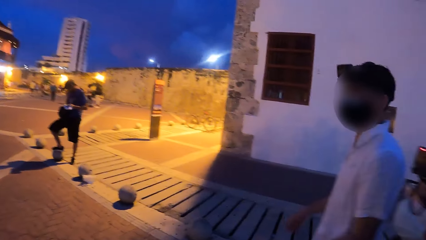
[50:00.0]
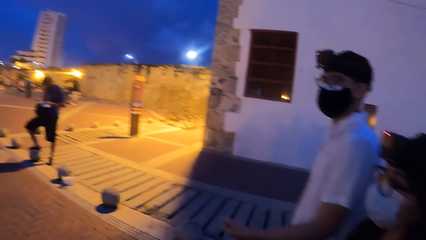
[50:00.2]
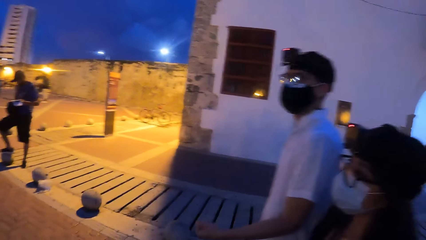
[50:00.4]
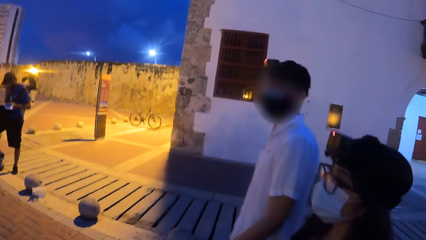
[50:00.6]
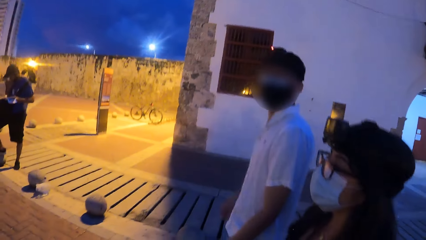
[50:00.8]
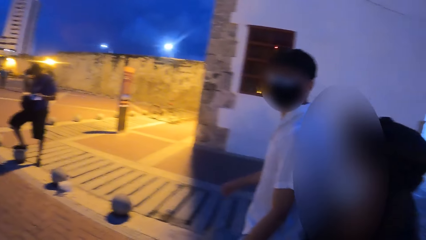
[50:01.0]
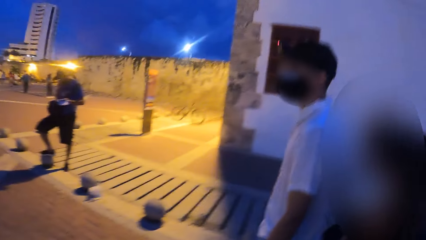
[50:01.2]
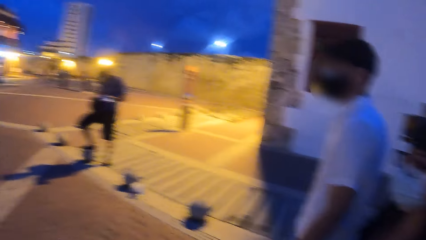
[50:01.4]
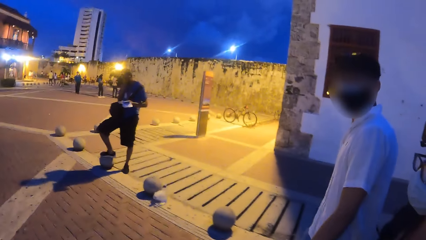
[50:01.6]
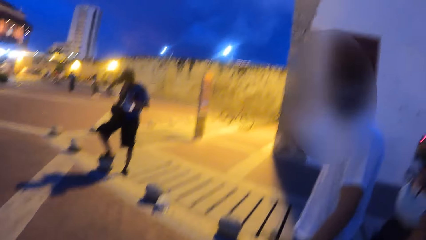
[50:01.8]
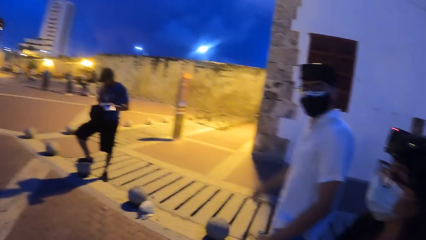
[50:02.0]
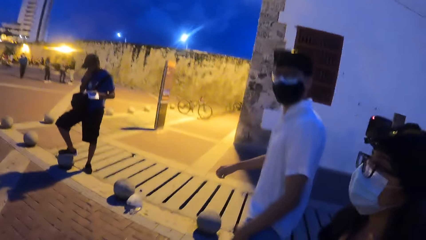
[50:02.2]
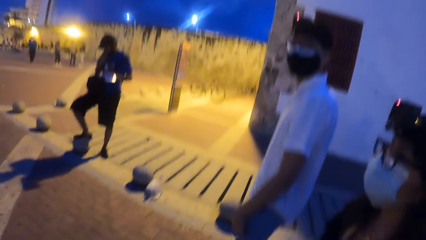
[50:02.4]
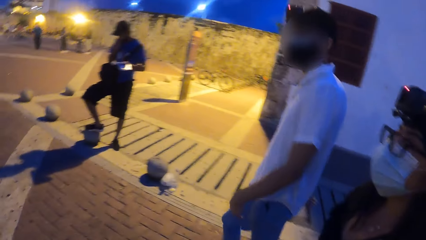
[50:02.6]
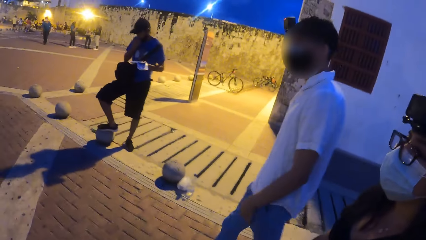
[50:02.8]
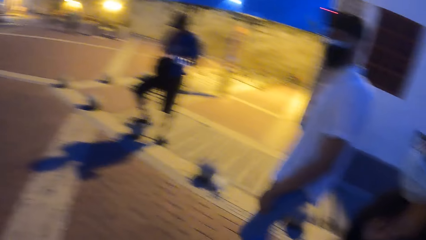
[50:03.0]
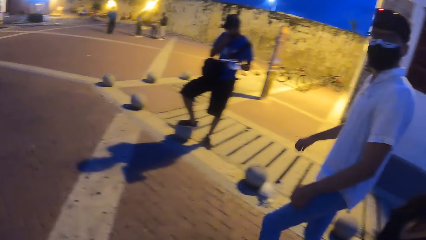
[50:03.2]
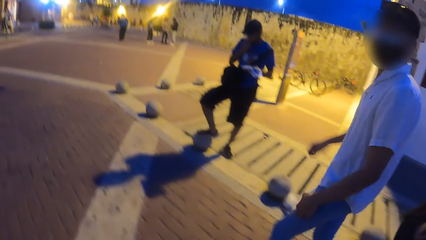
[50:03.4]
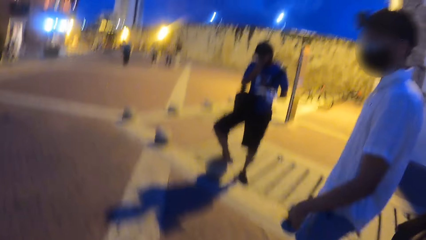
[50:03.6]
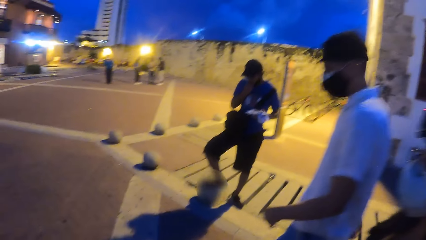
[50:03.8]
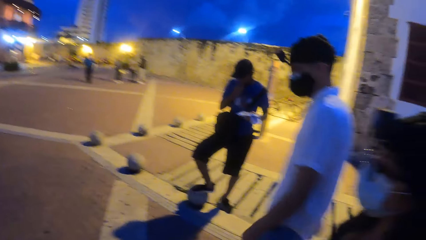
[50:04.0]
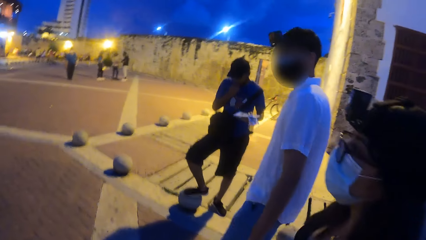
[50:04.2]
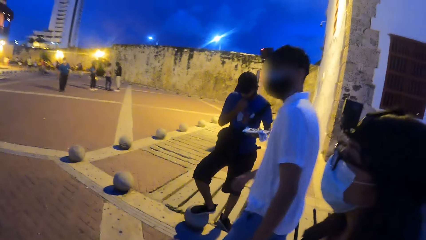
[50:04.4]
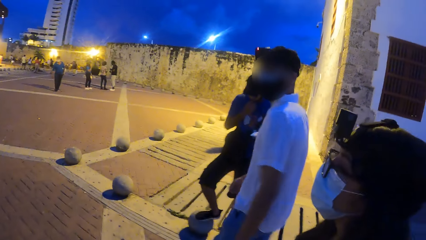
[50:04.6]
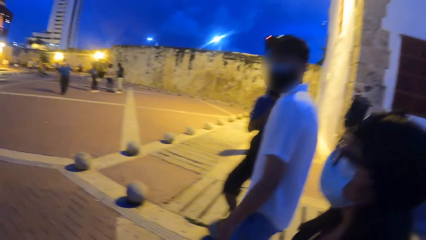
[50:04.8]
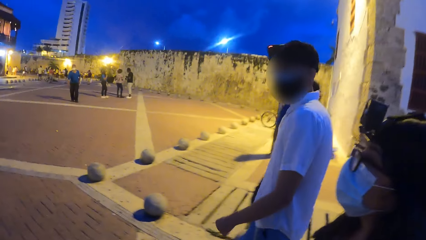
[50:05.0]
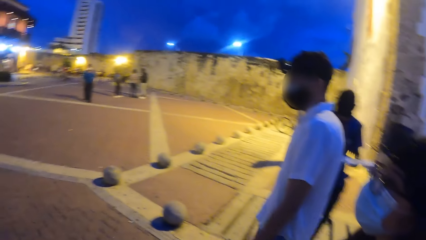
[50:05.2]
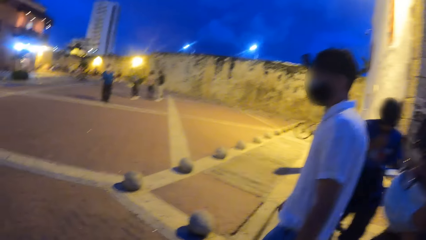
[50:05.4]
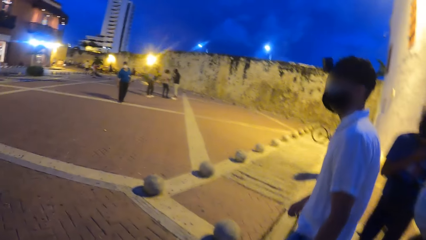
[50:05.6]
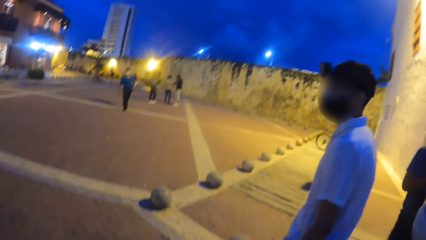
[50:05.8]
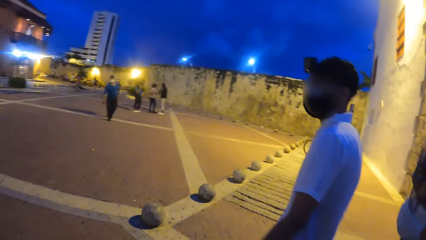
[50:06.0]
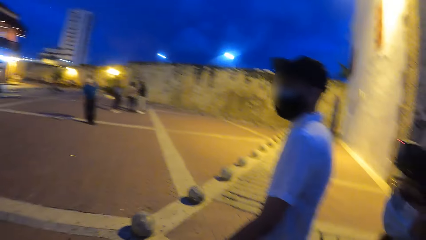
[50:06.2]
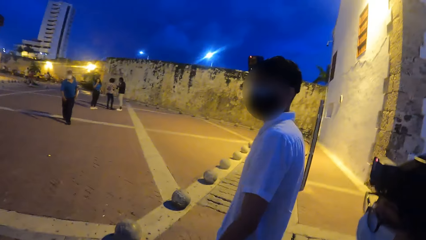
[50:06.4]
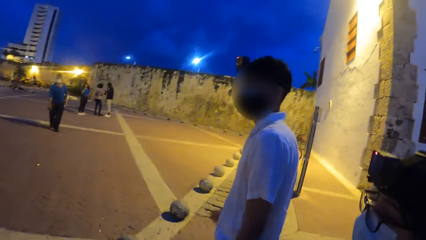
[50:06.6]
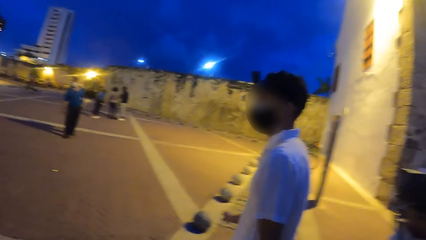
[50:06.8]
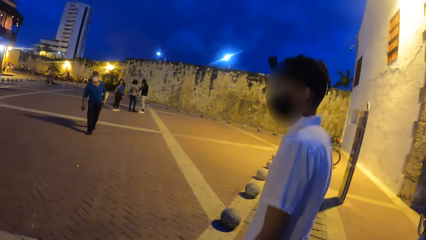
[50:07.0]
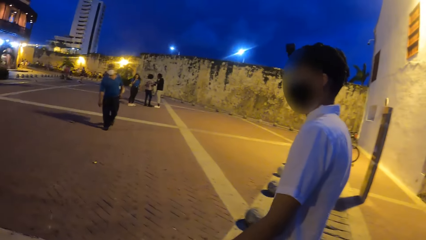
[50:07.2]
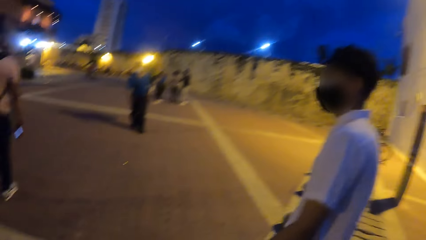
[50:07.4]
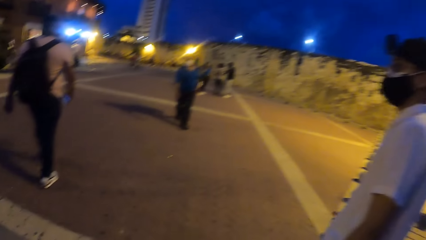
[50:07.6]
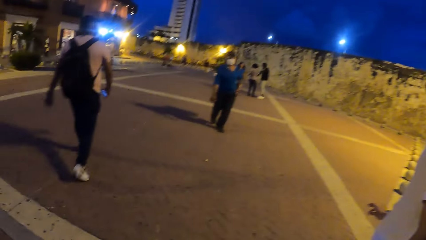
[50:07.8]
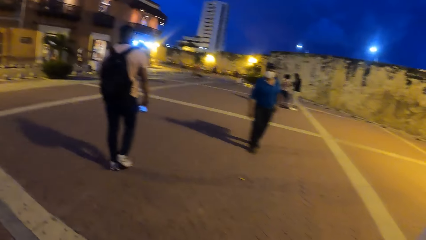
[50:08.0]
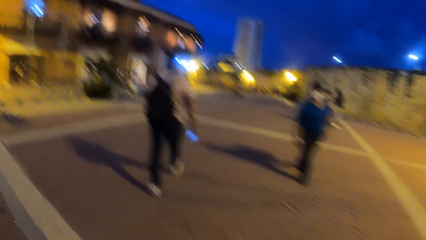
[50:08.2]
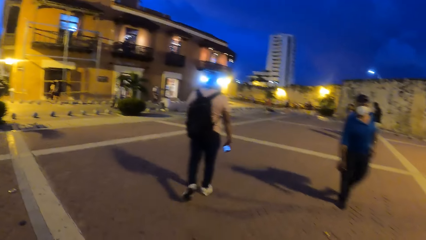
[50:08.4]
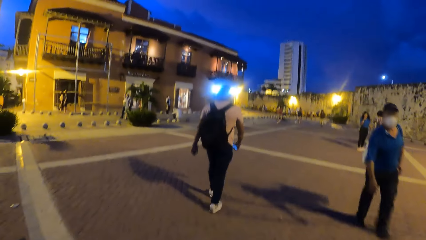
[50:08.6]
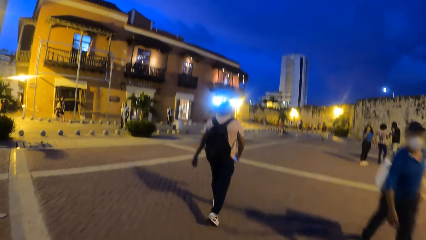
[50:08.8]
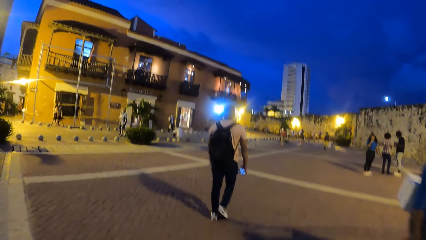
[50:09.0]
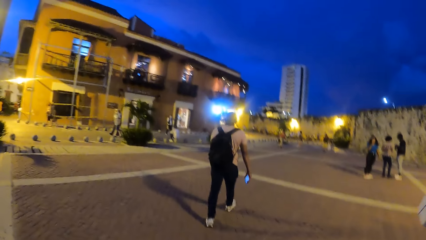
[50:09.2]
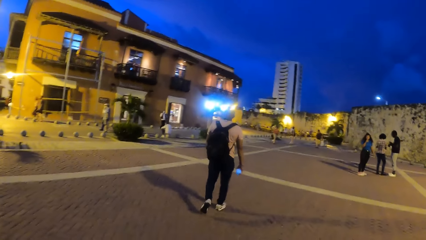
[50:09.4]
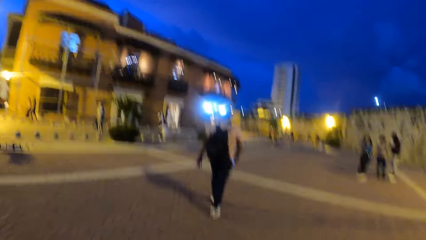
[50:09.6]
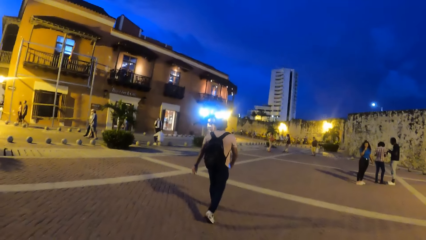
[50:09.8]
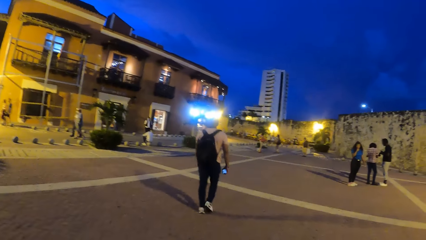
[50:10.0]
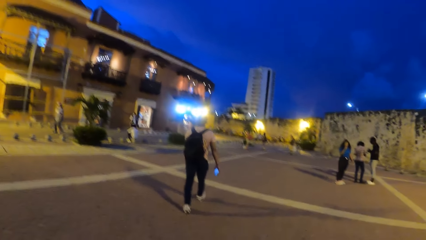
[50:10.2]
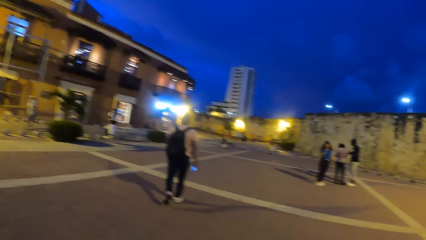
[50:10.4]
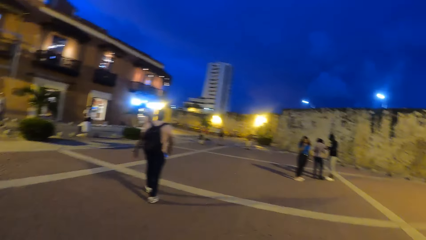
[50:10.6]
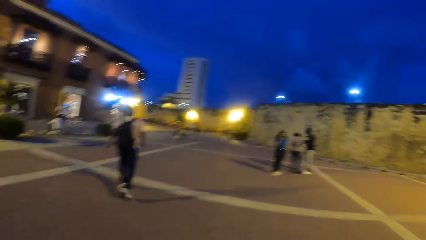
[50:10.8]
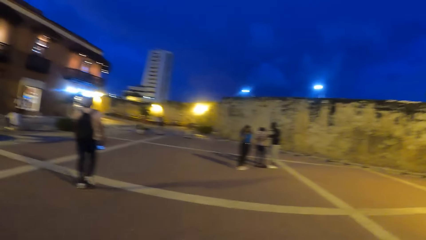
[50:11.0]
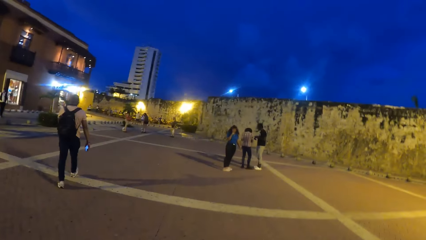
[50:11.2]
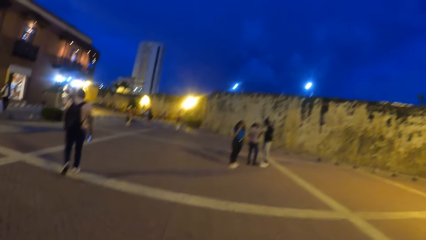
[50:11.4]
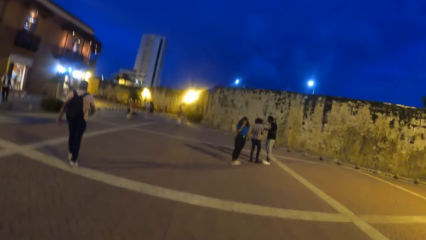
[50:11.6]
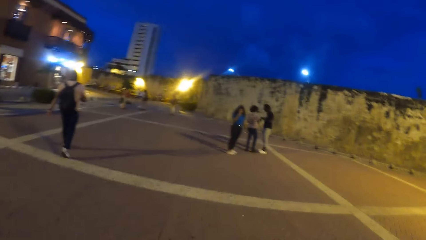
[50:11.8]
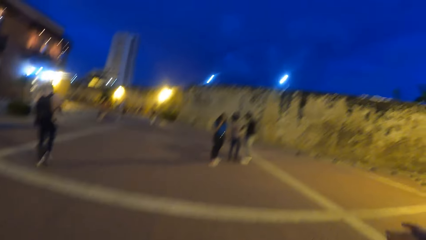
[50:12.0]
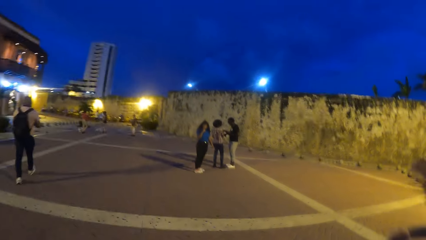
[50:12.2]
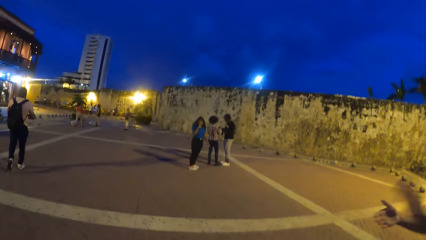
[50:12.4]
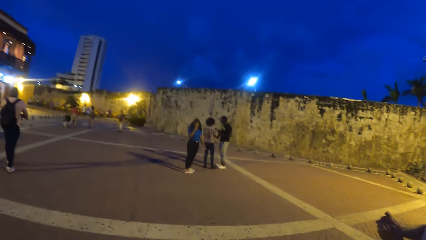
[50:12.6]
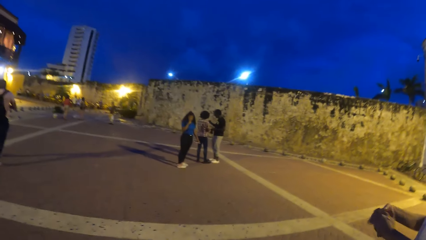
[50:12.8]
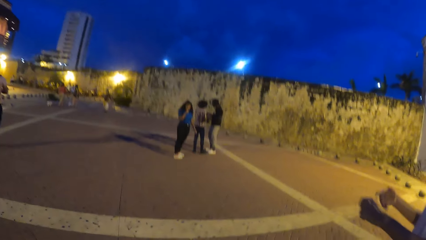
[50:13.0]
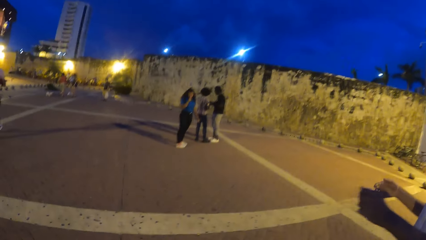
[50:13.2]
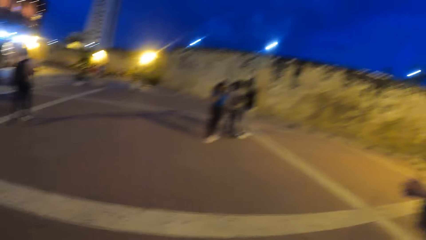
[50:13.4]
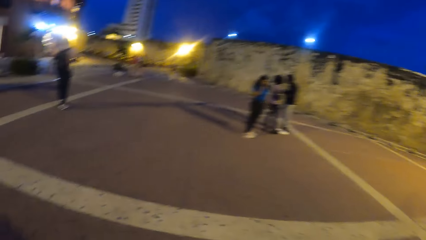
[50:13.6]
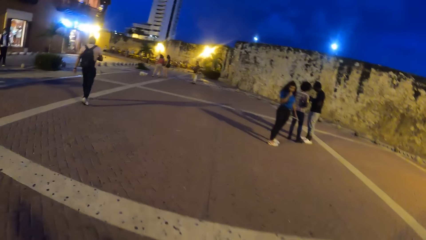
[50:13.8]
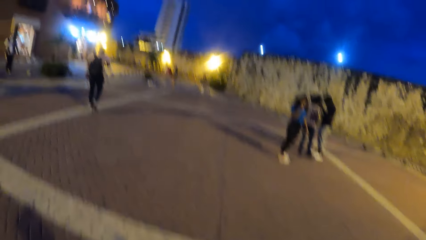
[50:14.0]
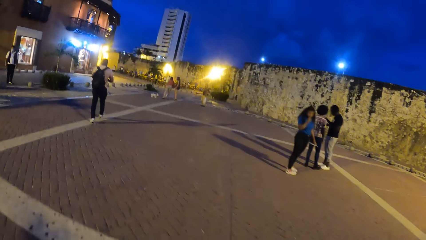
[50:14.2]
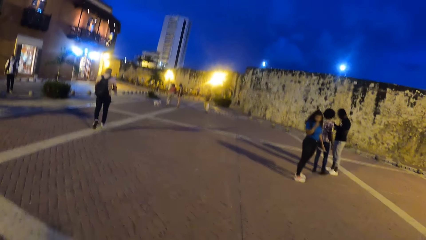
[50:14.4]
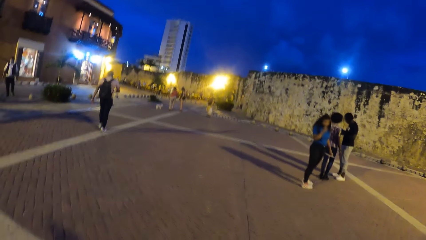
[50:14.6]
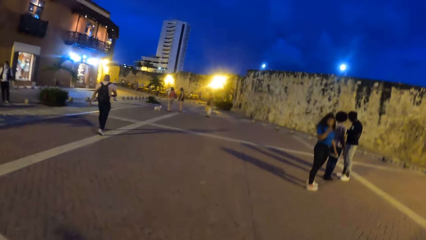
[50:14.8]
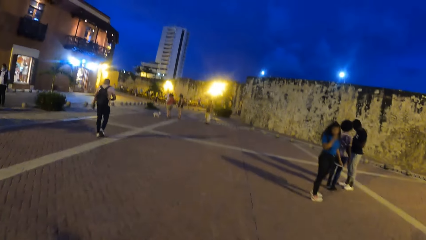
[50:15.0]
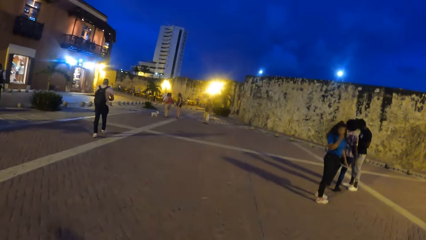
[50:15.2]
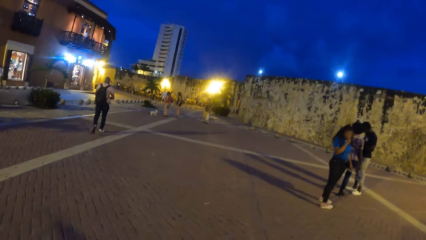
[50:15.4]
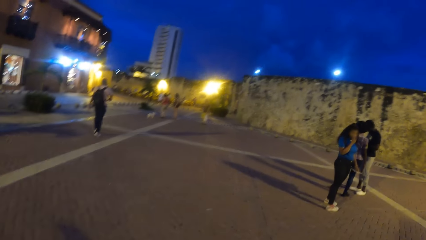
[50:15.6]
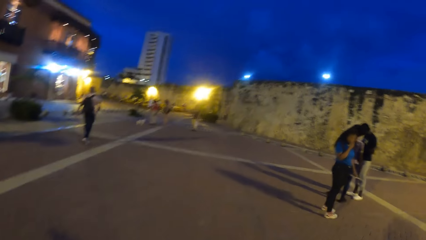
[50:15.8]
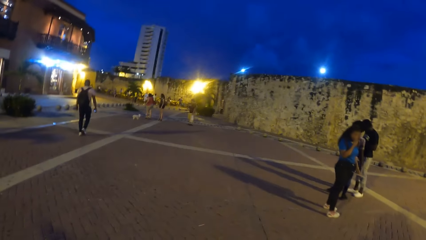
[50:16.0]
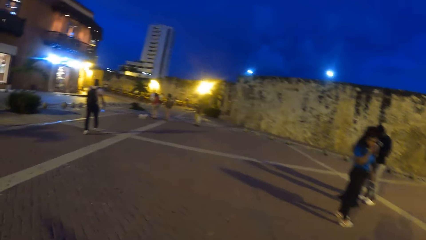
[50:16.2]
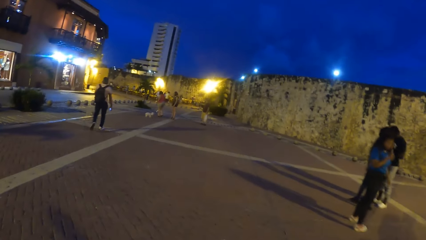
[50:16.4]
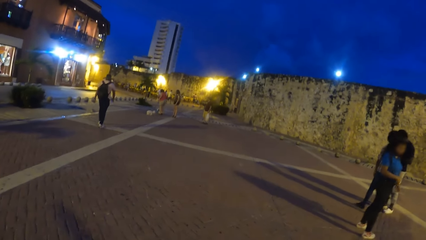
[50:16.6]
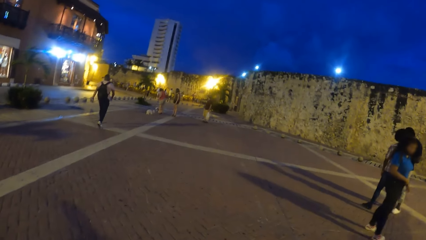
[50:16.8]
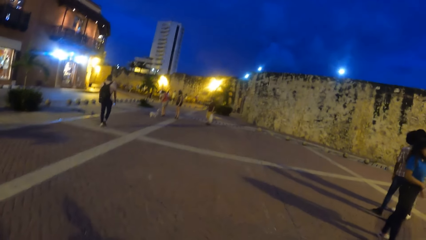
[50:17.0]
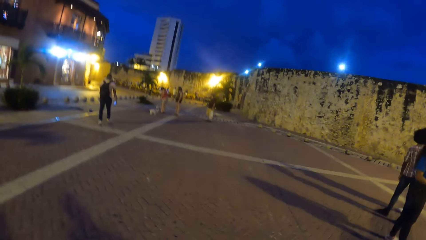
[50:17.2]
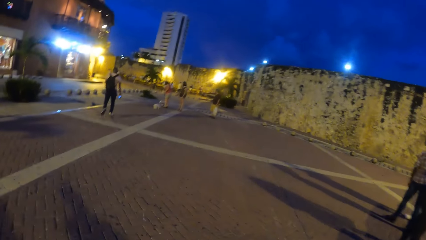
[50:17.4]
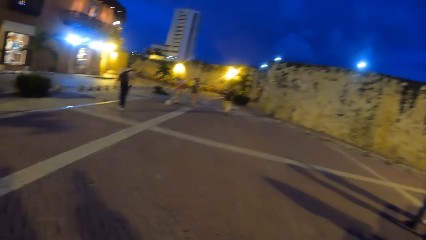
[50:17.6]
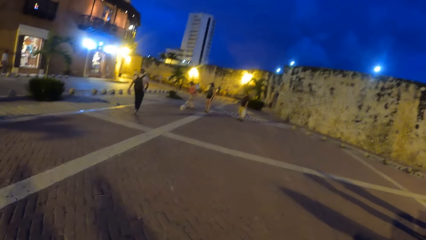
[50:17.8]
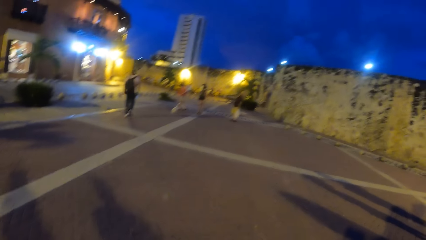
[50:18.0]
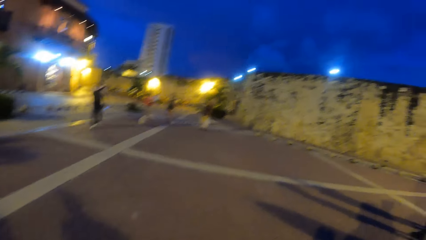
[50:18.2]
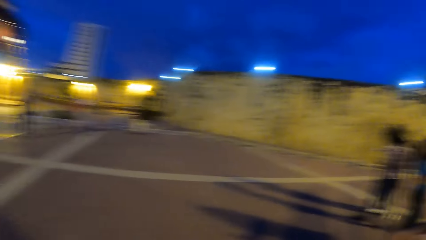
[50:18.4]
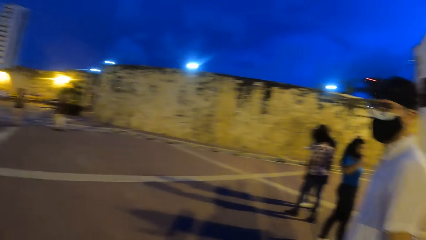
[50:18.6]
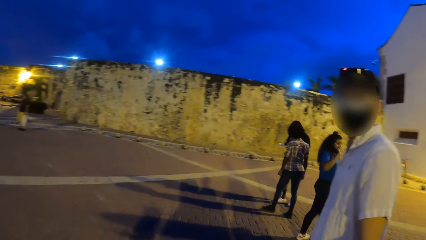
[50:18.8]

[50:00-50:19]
The camera wearer walks on the road with the man and a woman. The man gestures with his right hand. The man gestures with both hands and claps.
